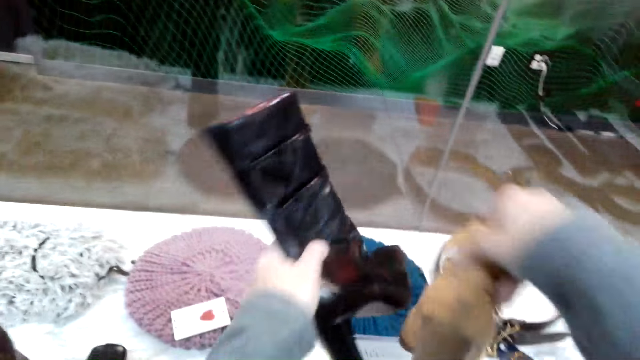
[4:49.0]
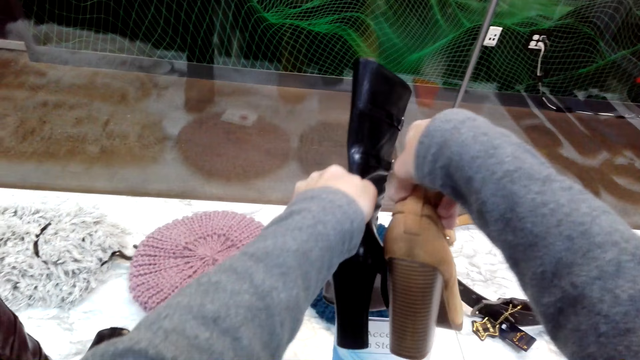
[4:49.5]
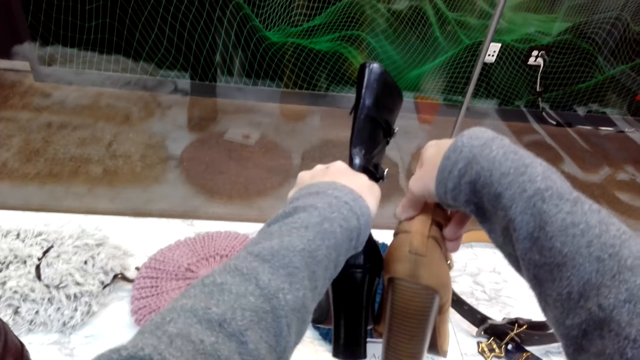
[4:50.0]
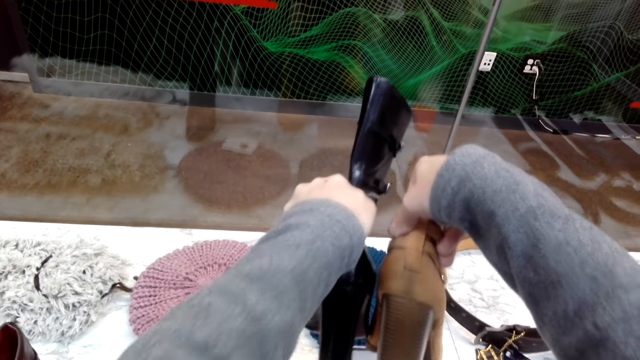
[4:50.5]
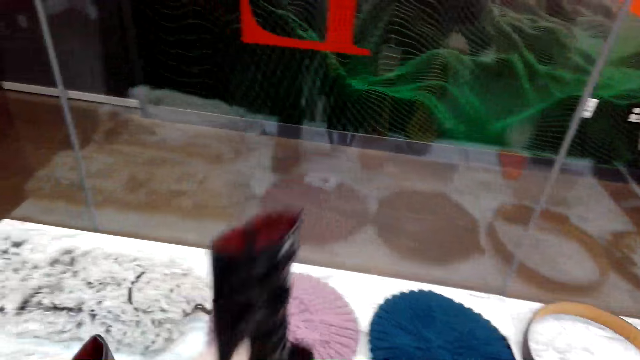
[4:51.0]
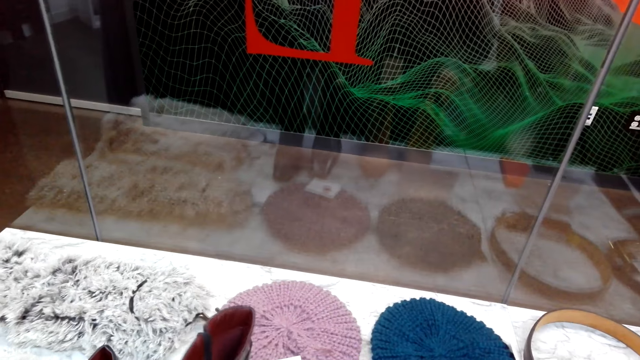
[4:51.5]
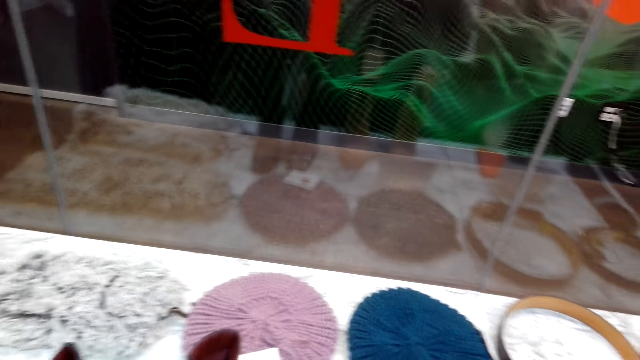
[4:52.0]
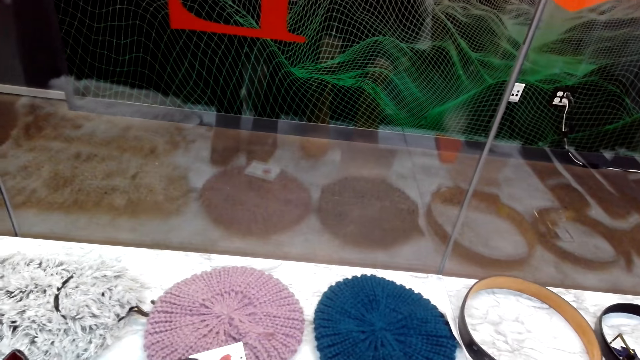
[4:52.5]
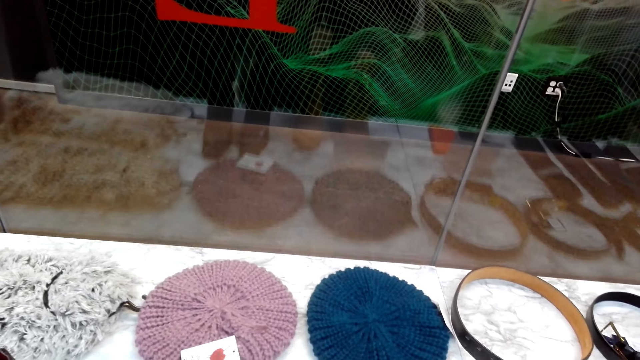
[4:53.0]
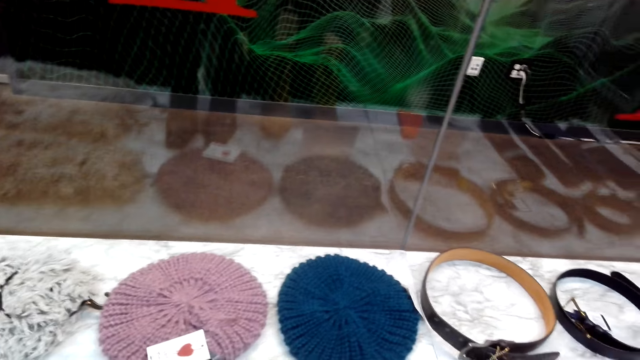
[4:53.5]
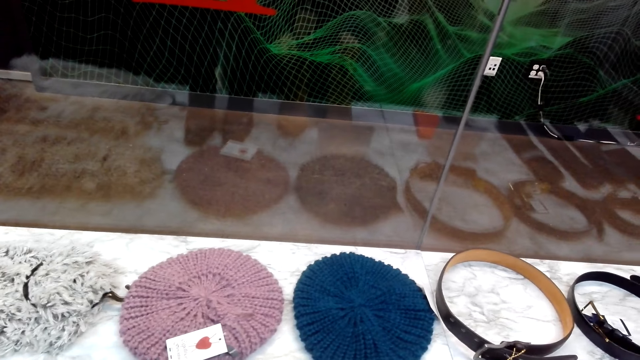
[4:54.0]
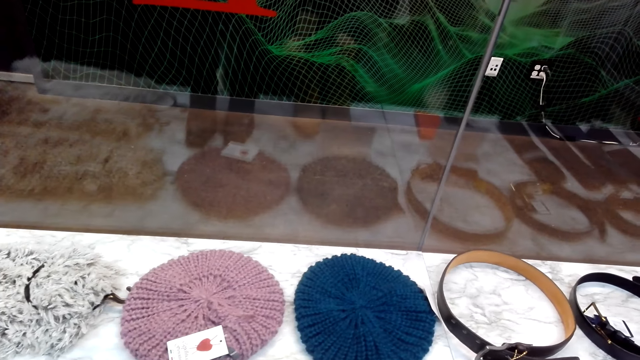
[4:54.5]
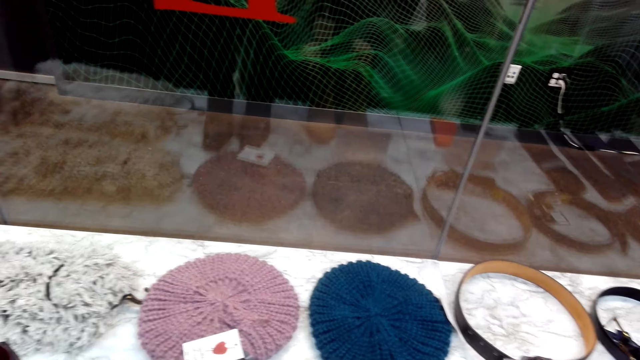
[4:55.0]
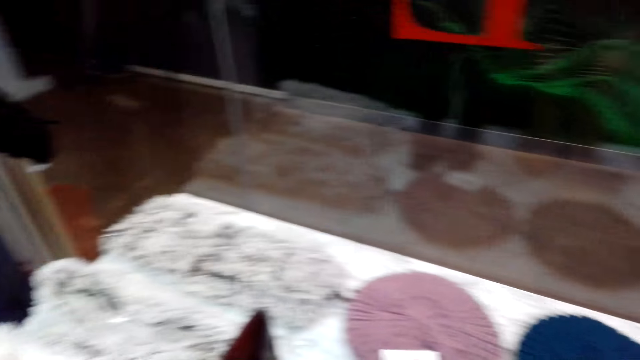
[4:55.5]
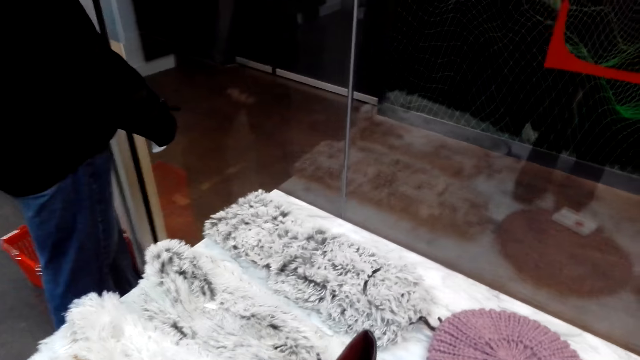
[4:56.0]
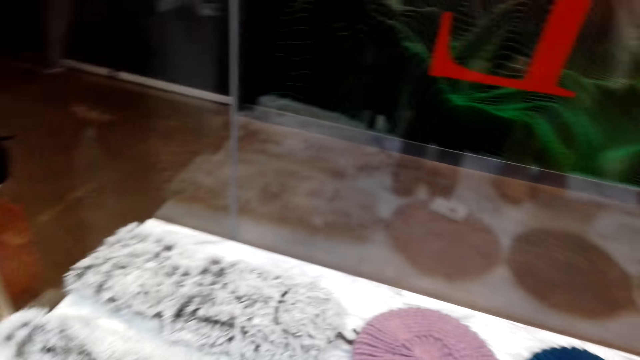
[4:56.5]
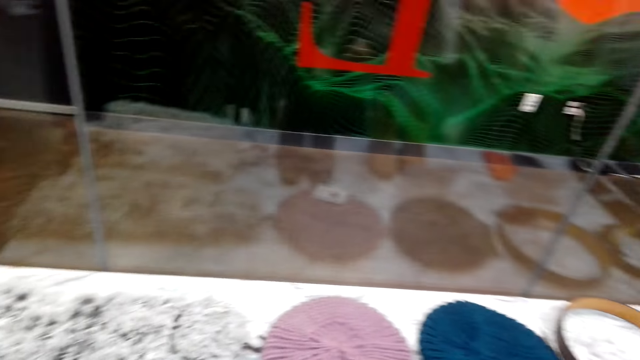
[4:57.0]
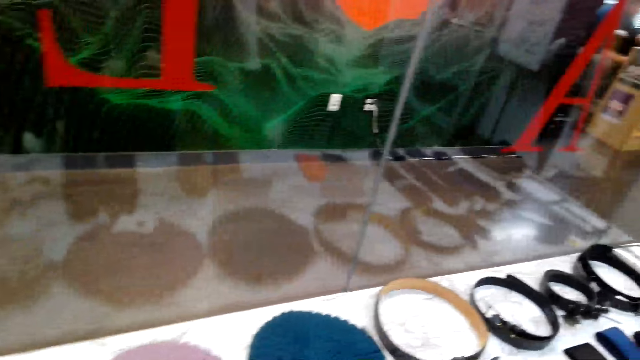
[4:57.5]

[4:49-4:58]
The camera wearer measures the boots' size with both hands. They place the boots on the counter. They look around.

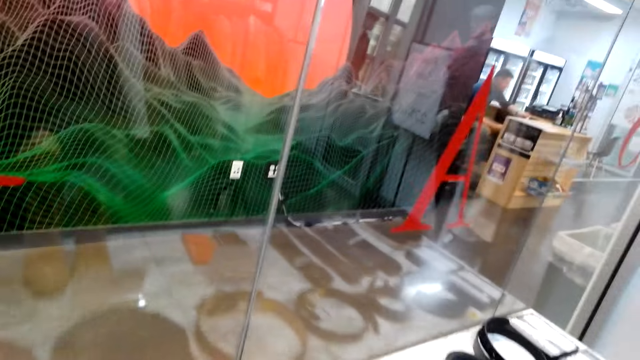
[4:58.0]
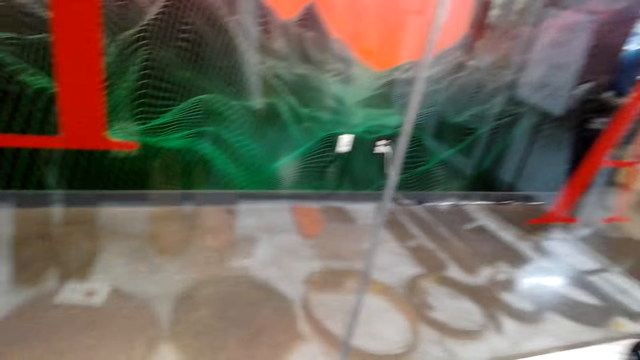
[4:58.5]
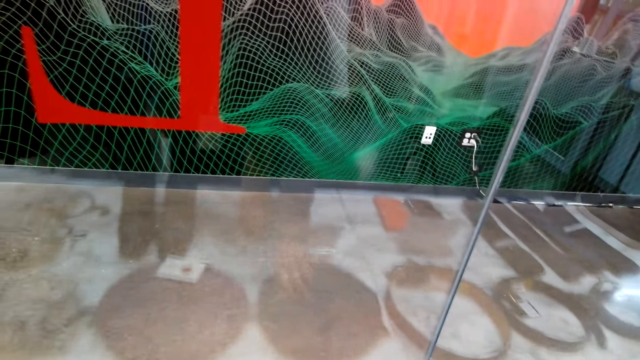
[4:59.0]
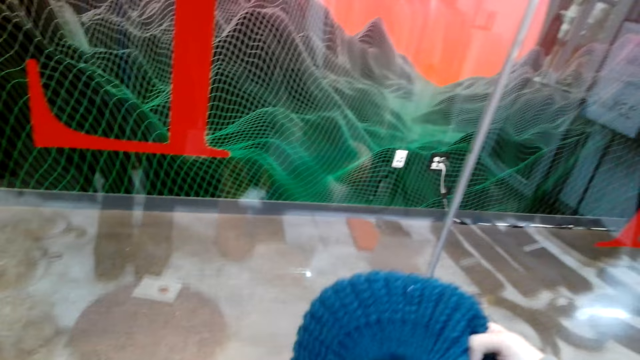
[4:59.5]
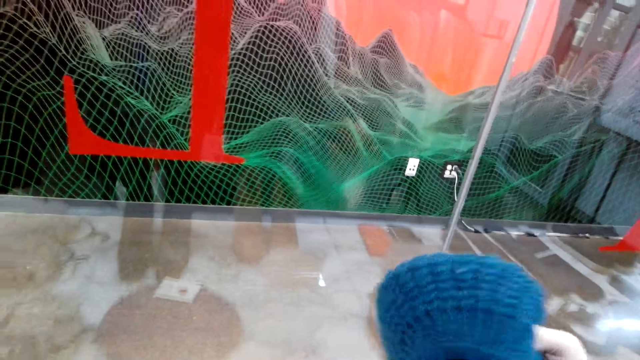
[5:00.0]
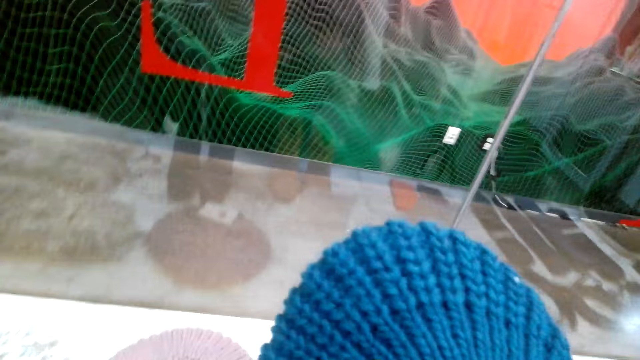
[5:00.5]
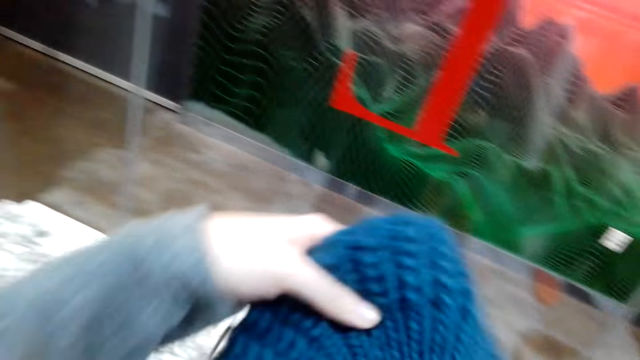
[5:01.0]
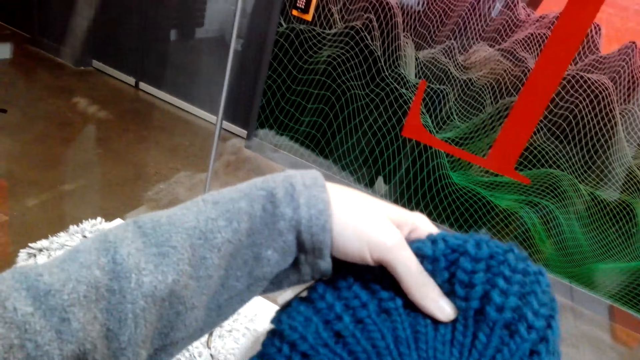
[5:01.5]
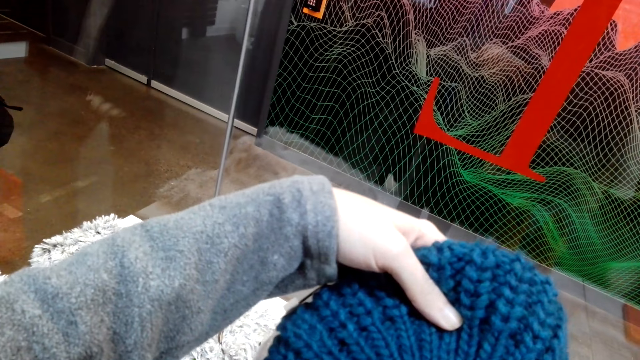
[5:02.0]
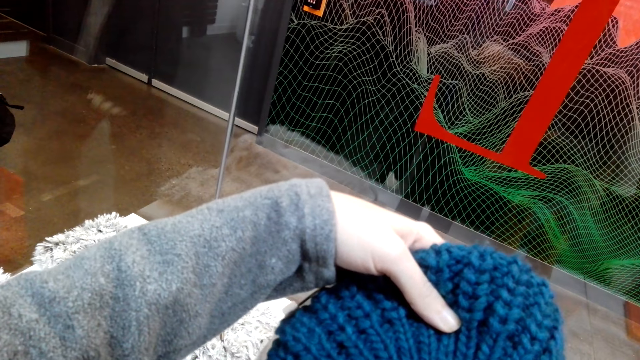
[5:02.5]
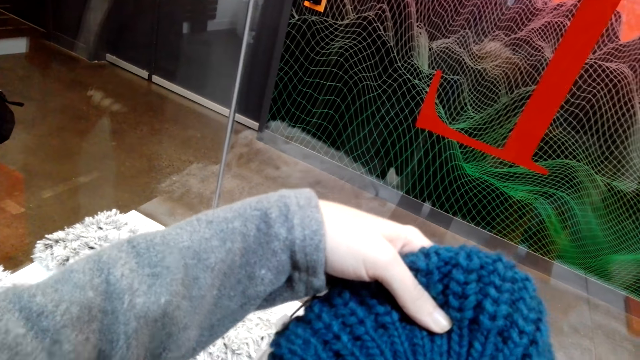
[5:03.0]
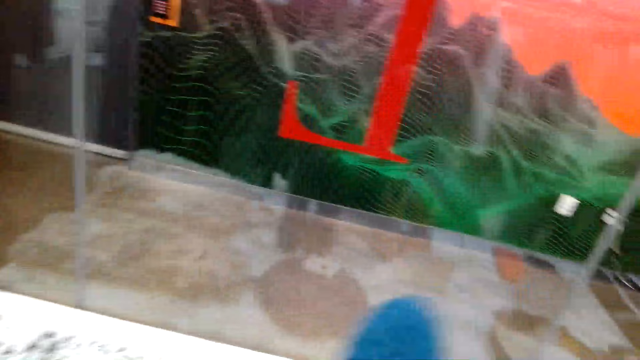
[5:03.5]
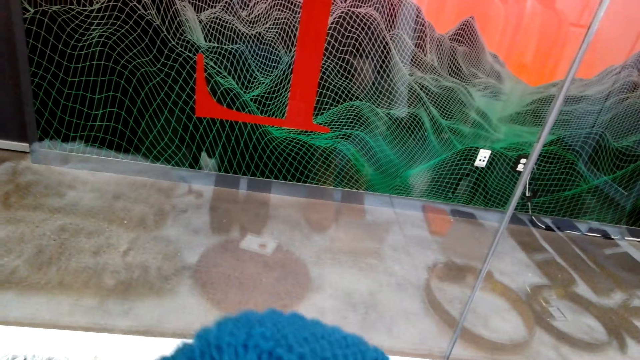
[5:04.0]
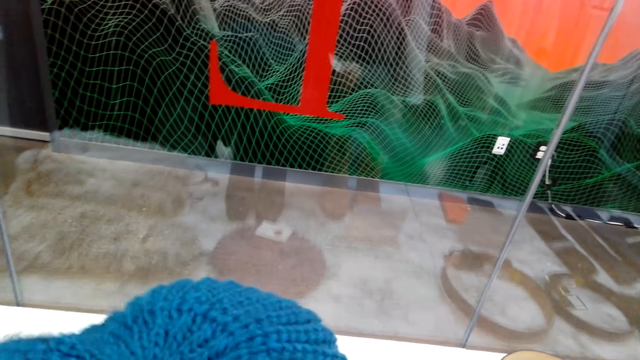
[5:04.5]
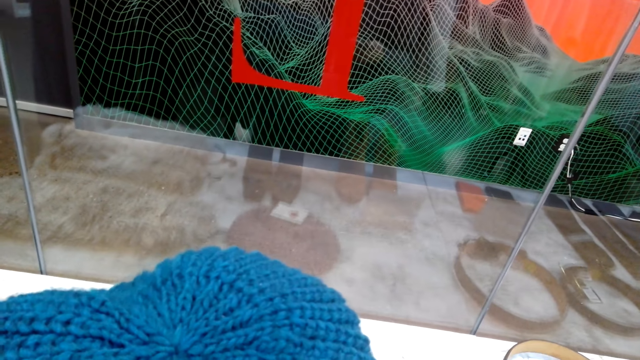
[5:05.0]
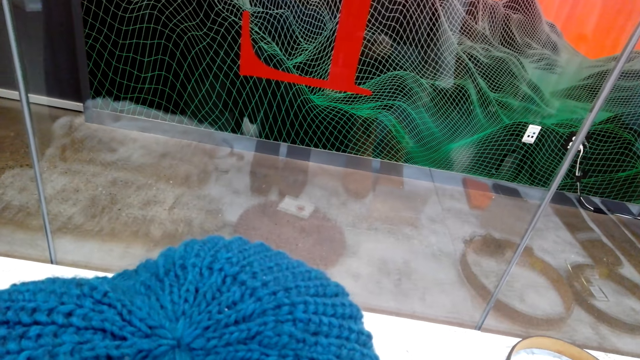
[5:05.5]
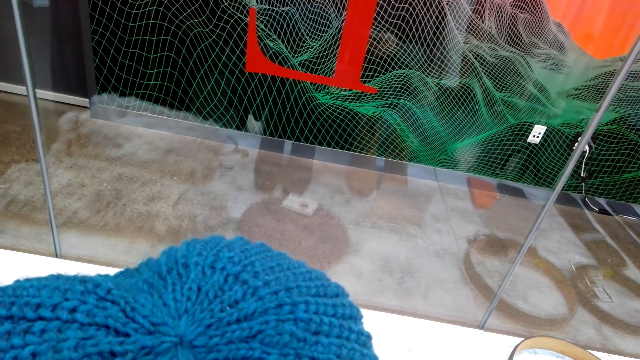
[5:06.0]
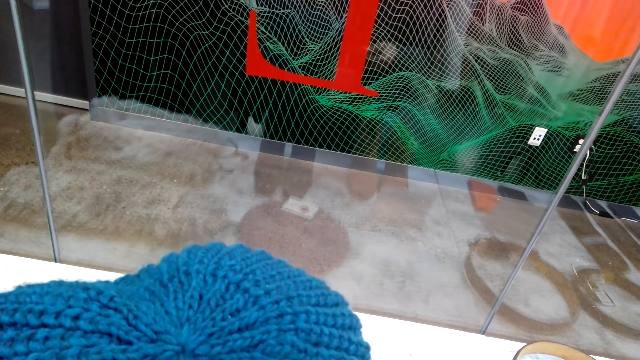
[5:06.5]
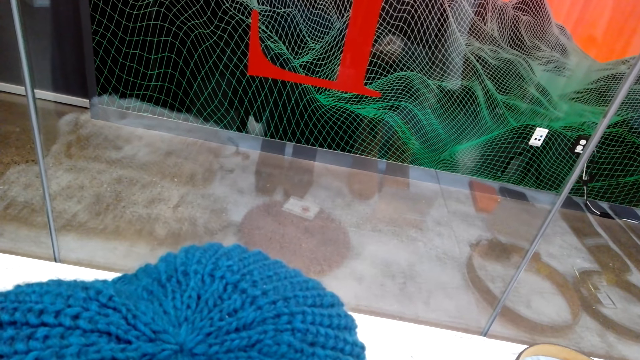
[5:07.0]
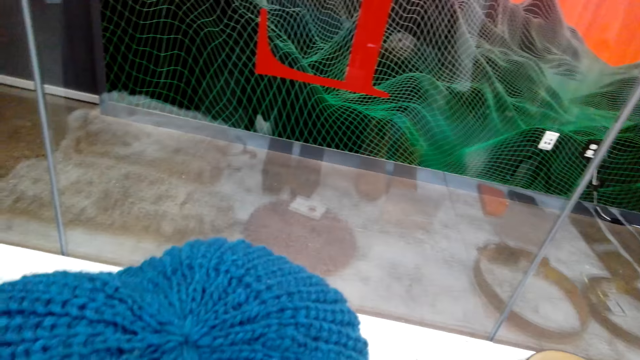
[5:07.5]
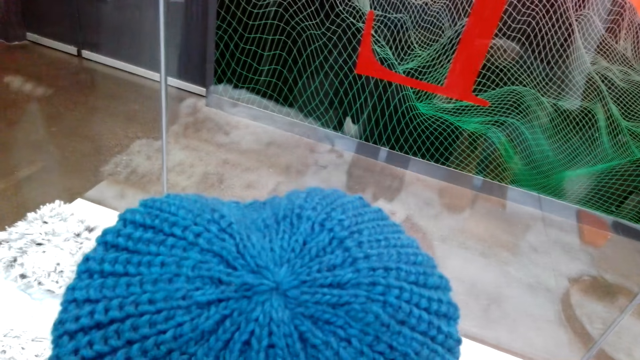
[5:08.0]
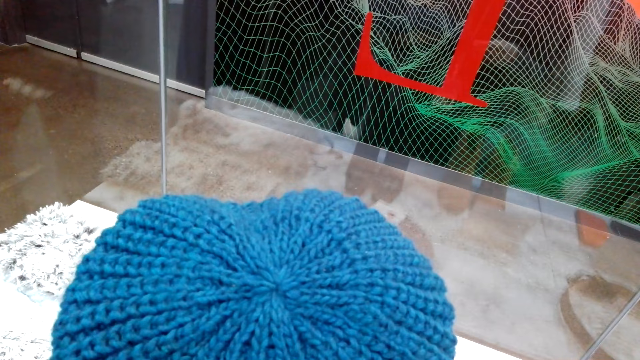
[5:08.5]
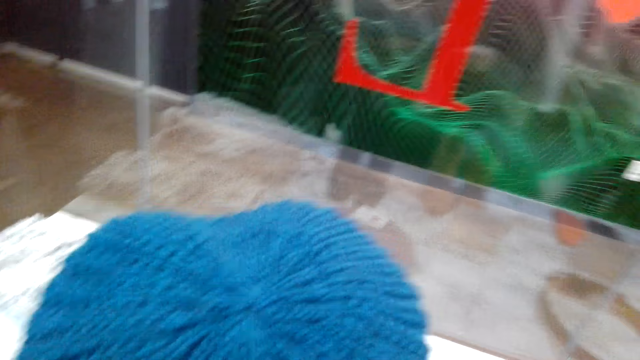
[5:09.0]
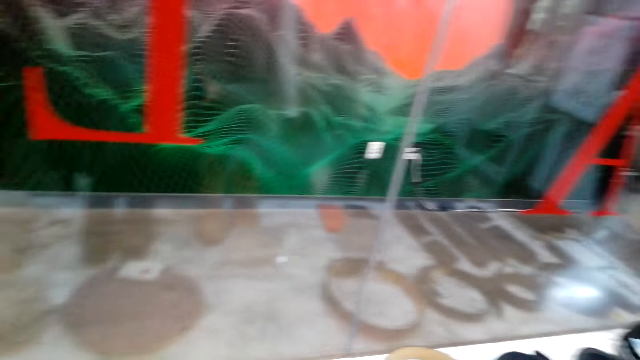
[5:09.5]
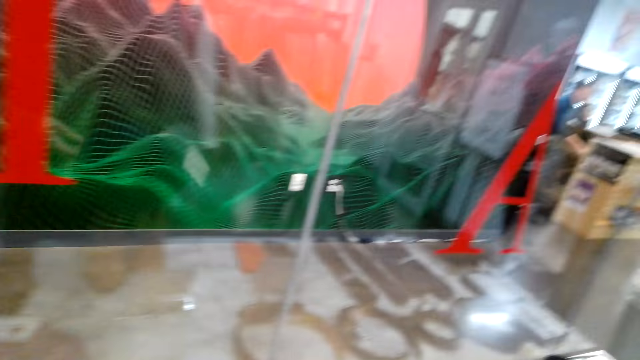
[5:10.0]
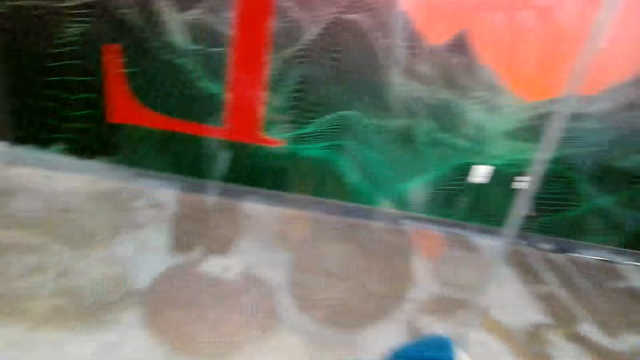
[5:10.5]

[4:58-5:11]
The camera wearer moves around. They turn around the counter. They pick a marvin hat from the counter with the right hand. They look at the marvin hat.
